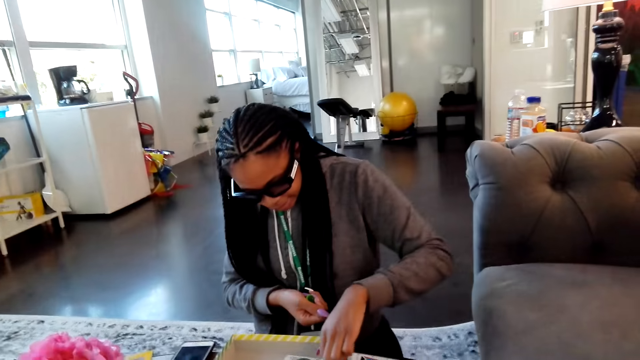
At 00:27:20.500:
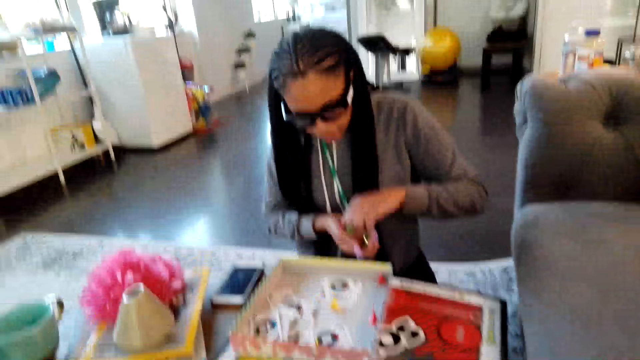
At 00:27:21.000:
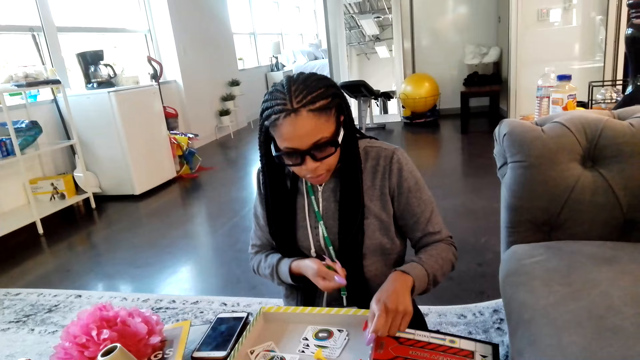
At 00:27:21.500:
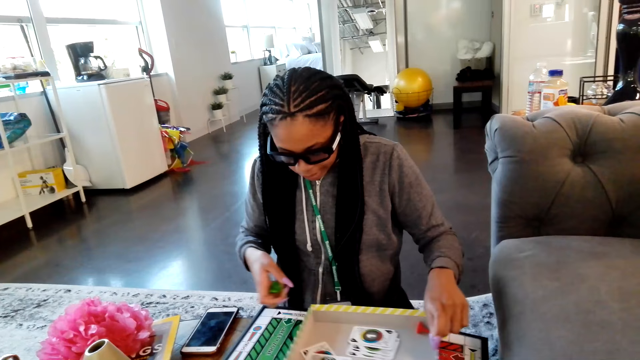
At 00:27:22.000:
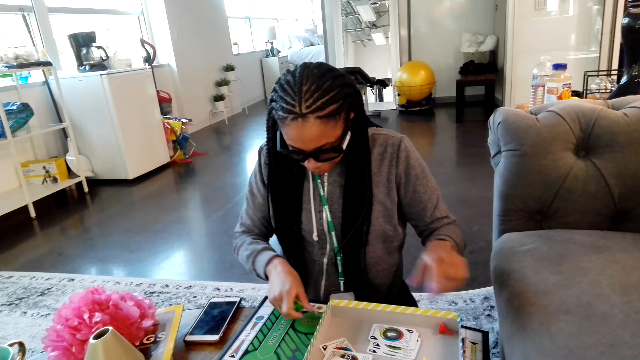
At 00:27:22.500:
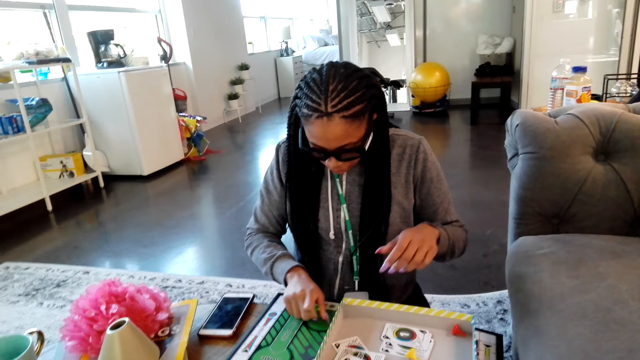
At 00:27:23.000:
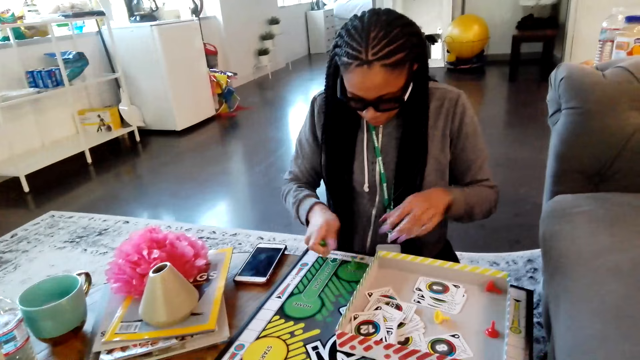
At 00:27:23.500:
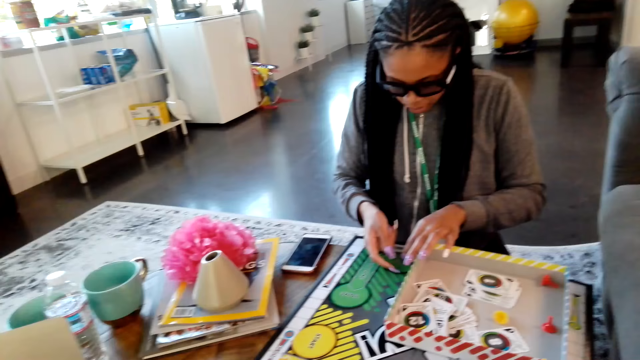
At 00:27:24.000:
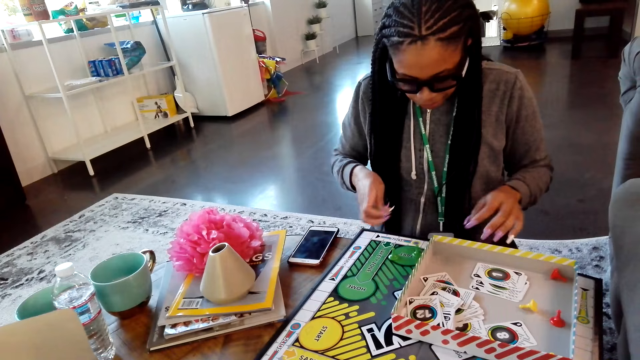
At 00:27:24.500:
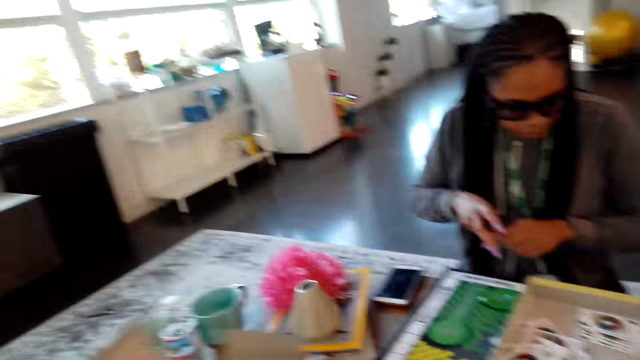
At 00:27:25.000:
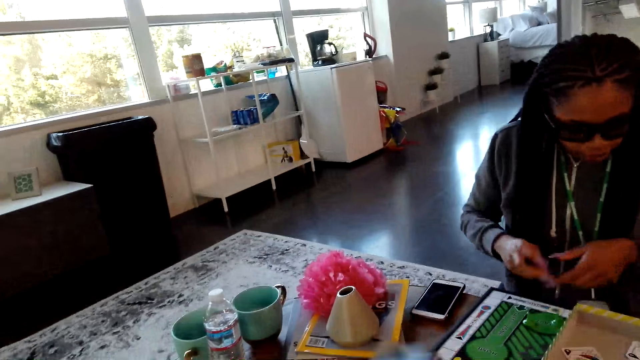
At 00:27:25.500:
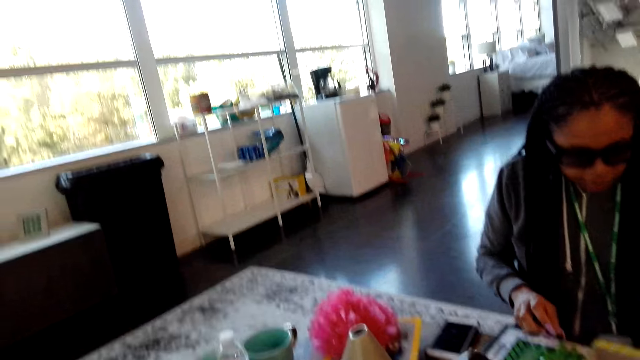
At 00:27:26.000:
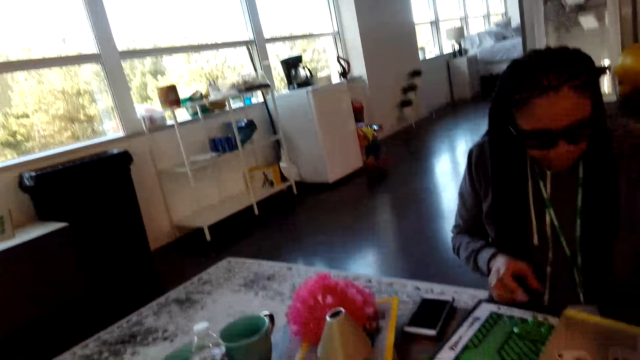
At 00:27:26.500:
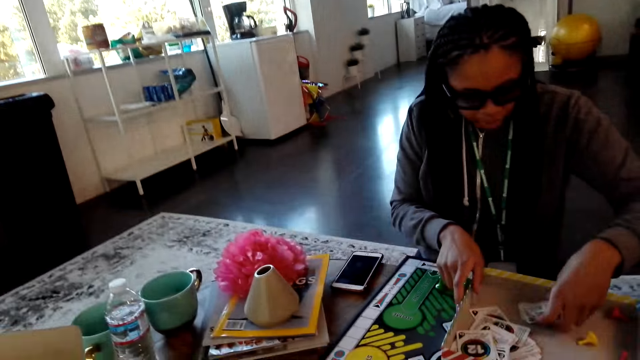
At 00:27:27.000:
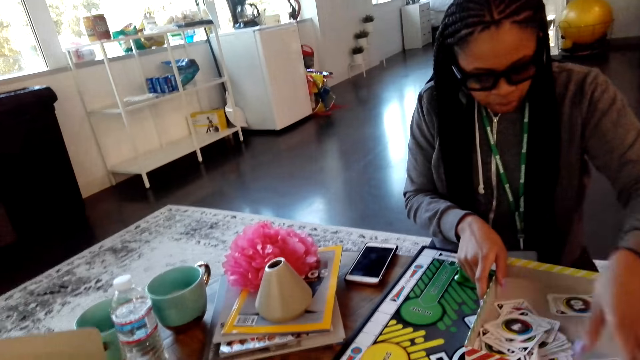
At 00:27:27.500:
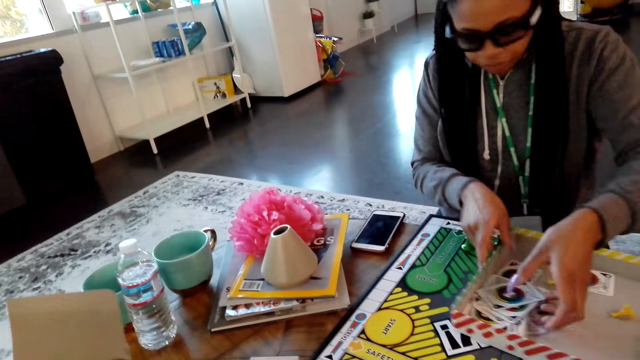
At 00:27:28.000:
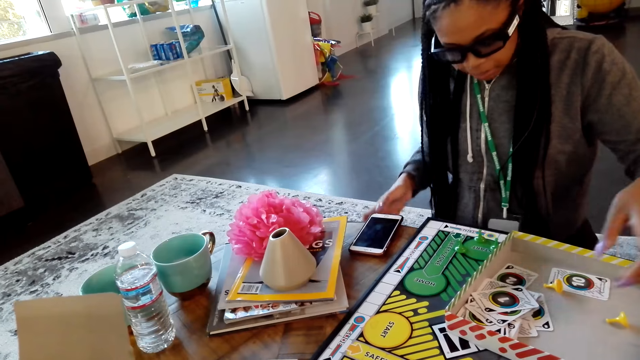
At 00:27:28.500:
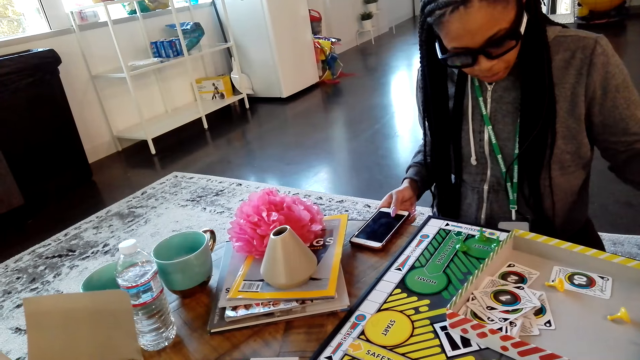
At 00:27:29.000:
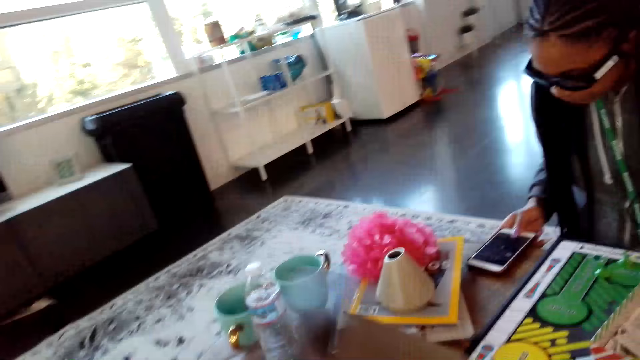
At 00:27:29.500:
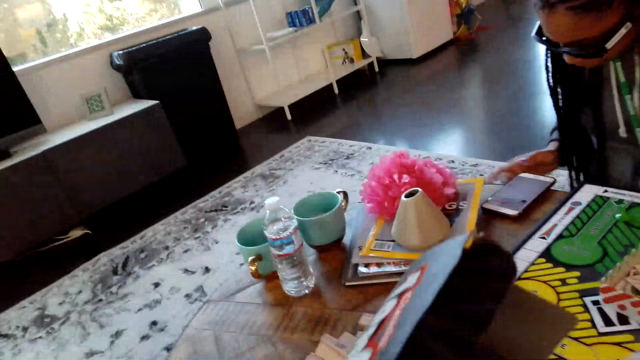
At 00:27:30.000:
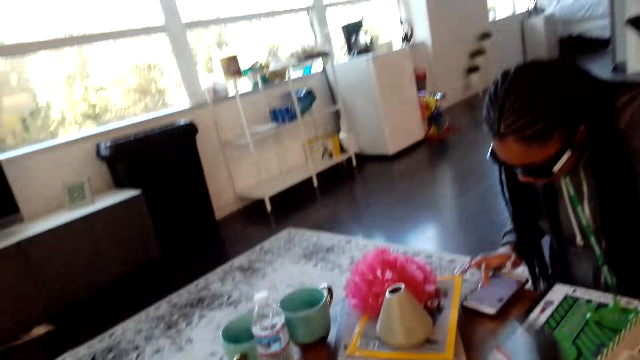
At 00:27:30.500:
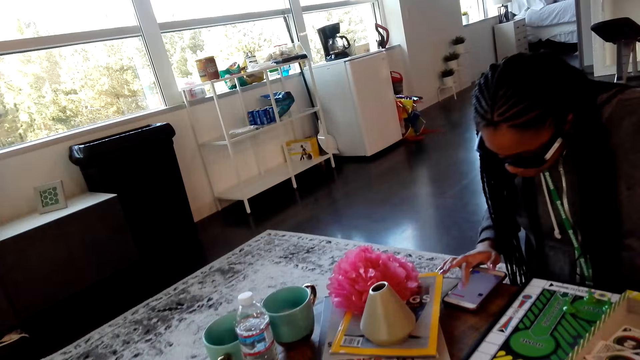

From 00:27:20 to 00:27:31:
A lady picks up play pieces from a box. The lady moves the box and places the play pieces on the board. The camera wearer moves their hands. The lady puts together cards. The lady presses the phone.

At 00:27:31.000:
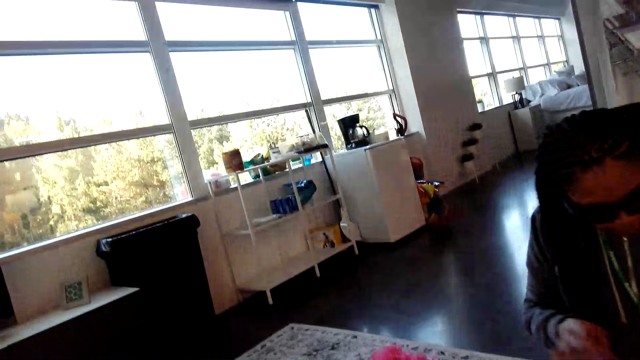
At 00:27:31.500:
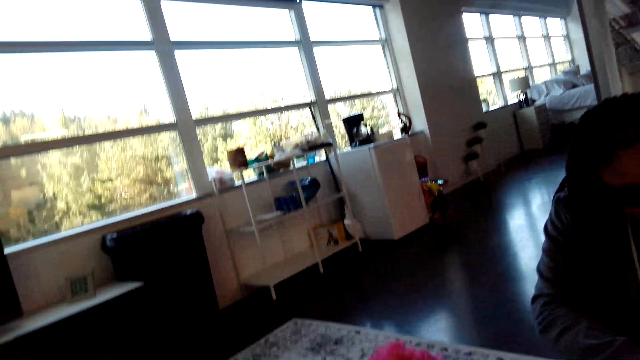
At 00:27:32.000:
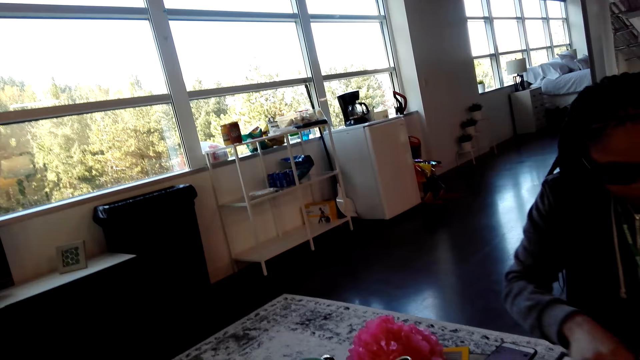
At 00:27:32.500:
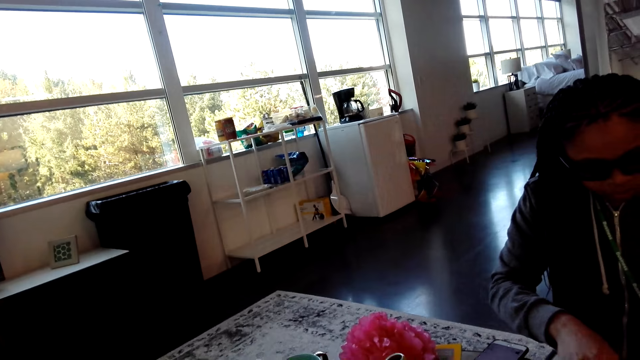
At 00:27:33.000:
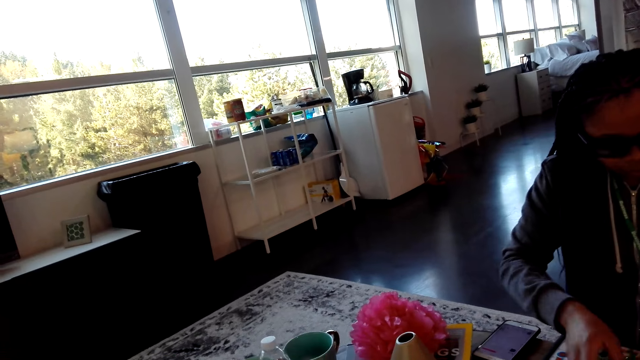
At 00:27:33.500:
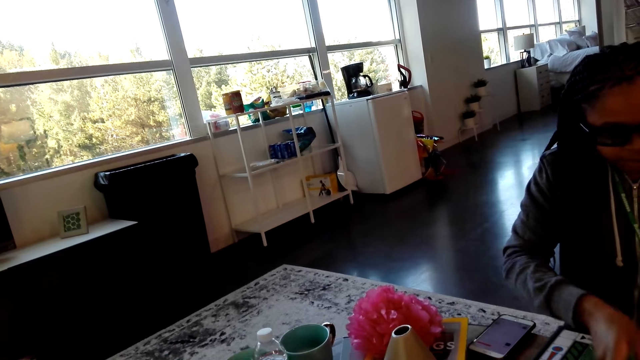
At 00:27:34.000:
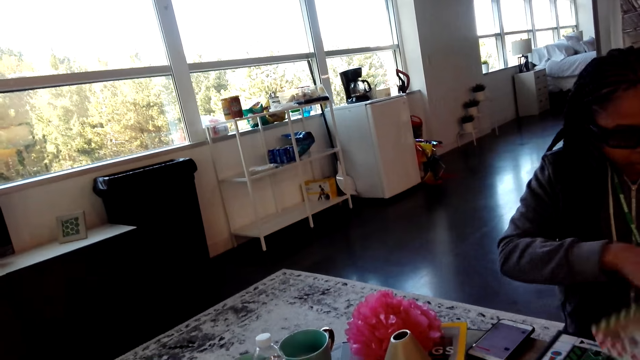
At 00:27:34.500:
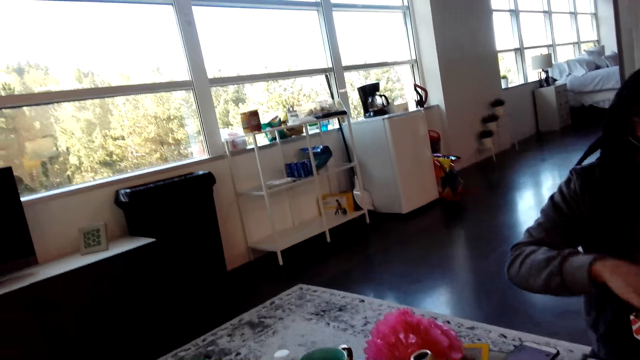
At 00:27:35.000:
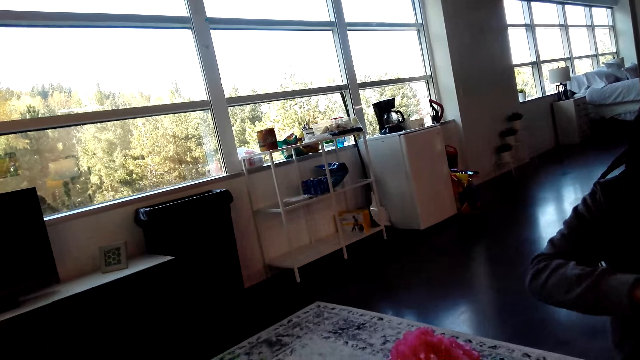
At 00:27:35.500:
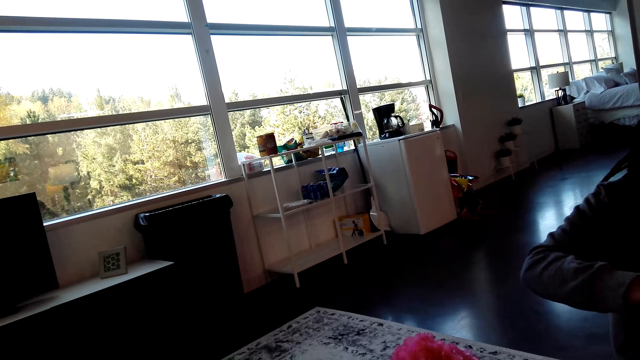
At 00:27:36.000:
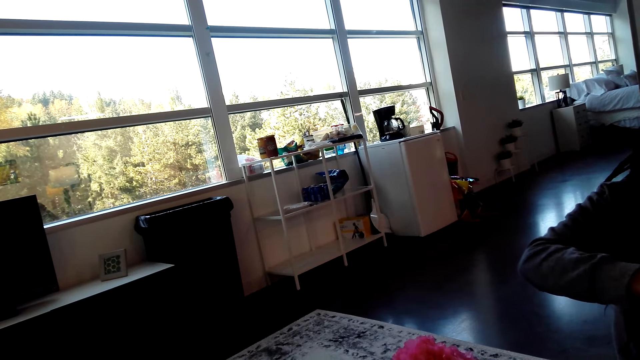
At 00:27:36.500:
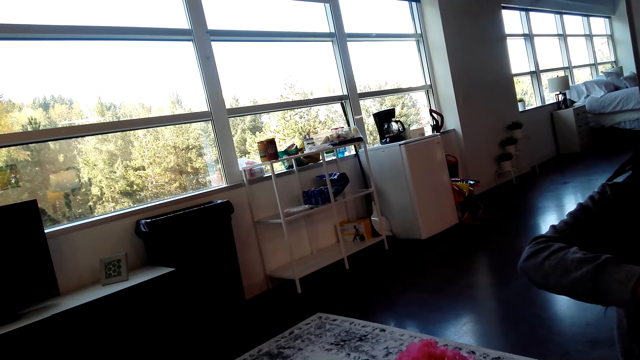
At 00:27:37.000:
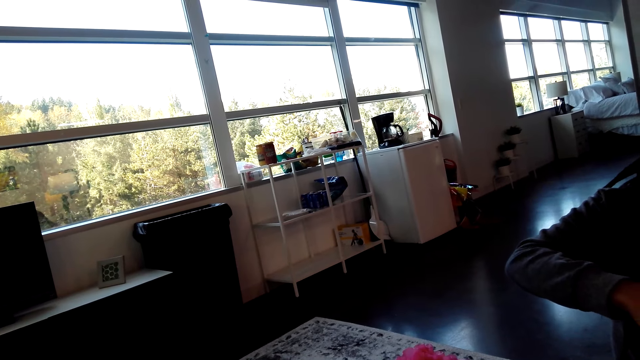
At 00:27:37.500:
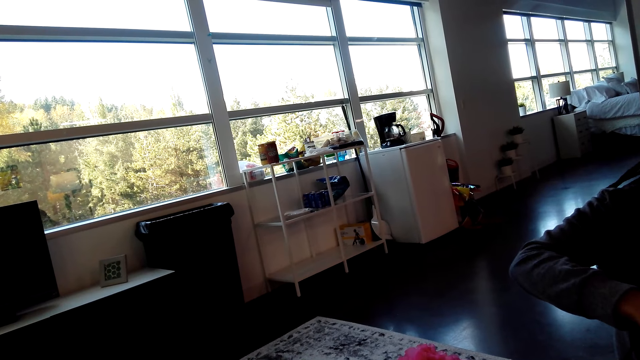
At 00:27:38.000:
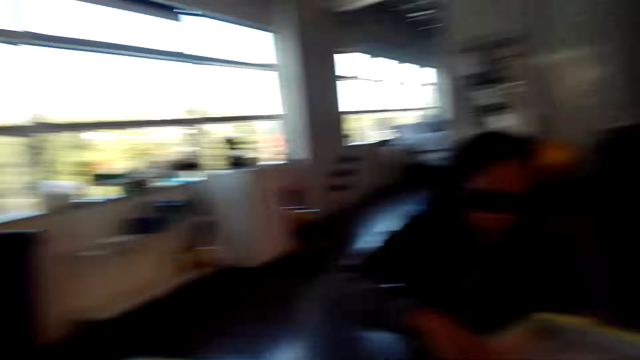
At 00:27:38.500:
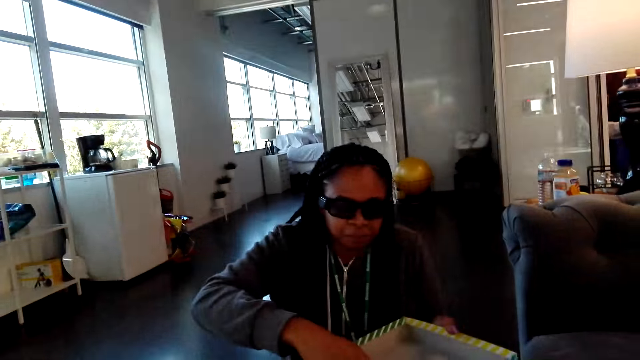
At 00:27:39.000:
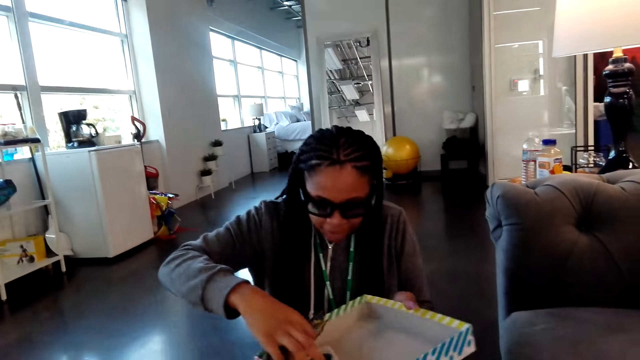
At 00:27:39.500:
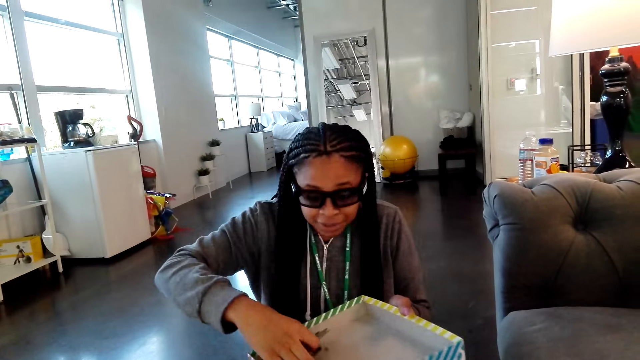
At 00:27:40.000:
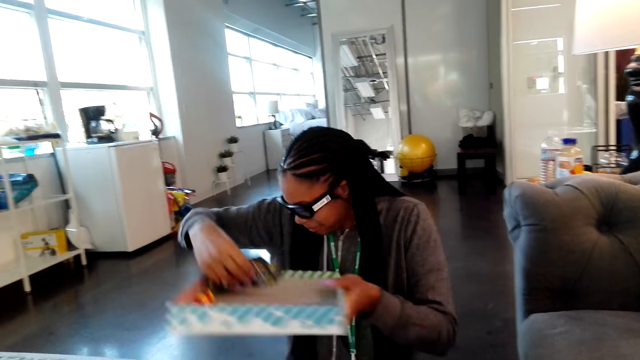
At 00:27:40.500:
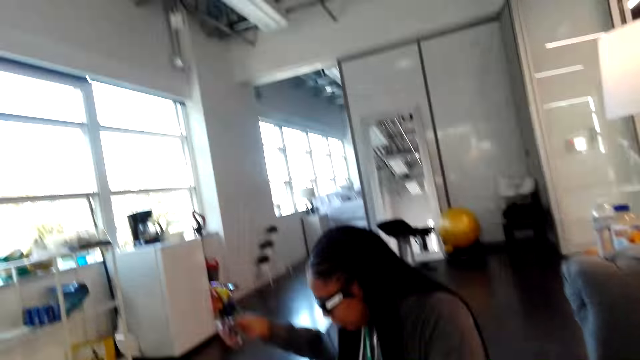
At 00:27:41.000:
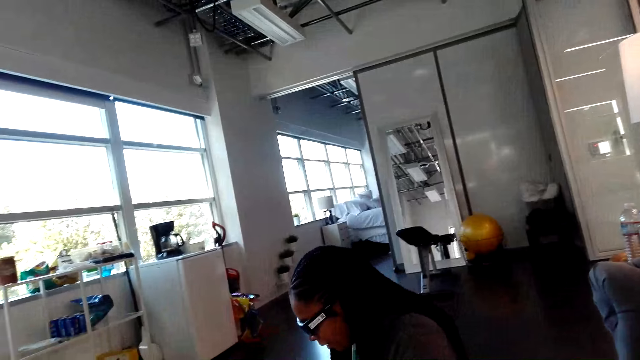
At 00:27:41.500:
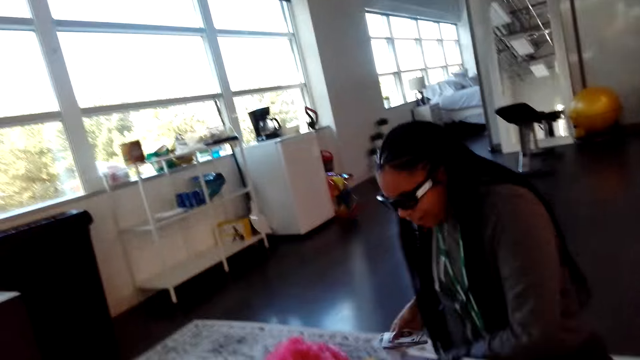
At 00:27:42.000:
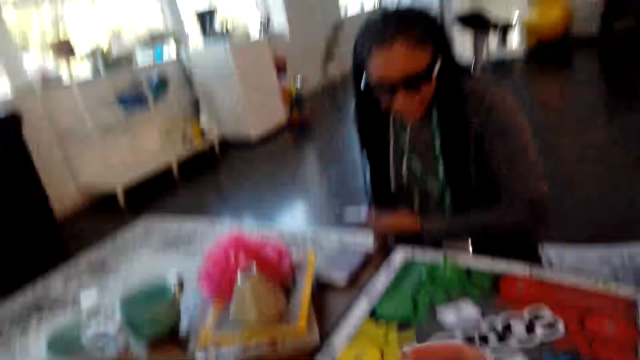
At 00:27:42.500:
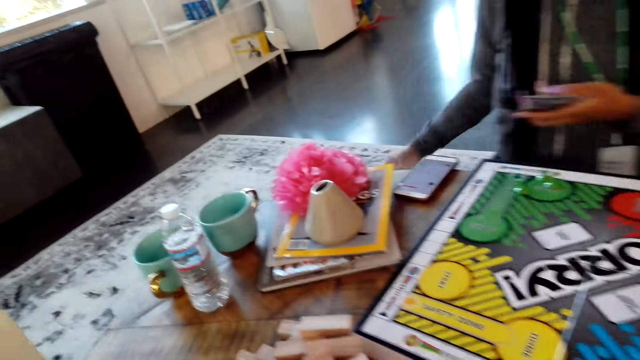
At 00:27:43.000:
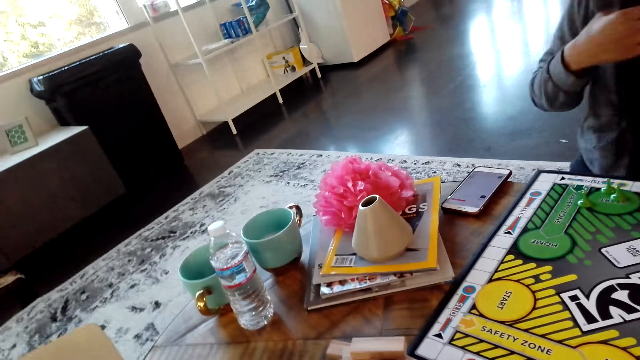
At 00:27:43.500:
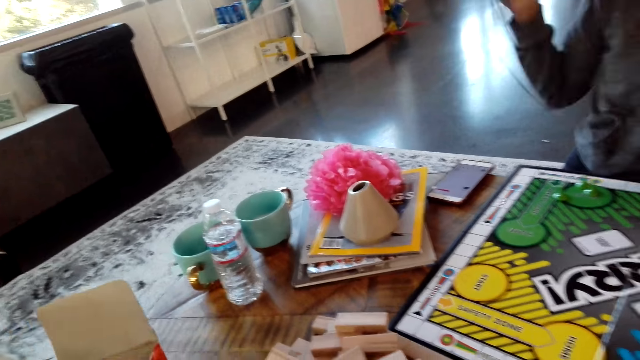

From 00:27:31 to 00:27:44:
A woman moves her hands. The camera wearer dialogues with the woman. The woman holds a box. The woman picks up cards from the box and puts the box aside.
